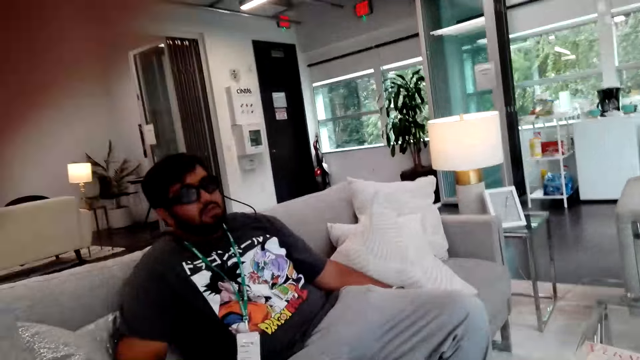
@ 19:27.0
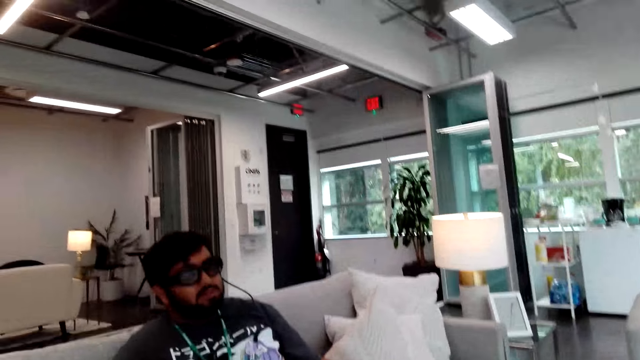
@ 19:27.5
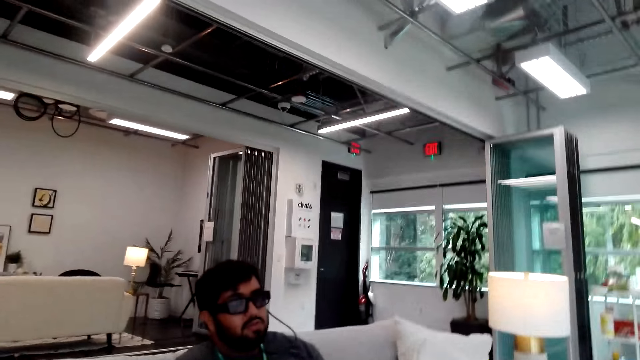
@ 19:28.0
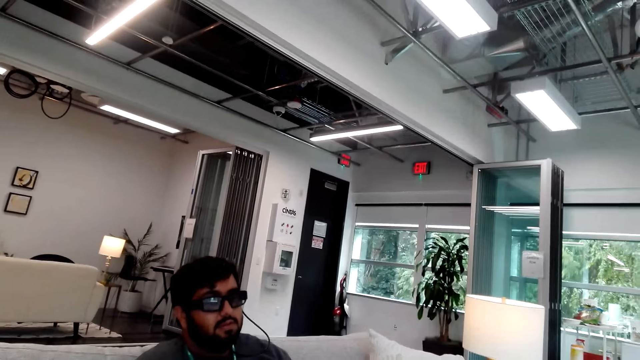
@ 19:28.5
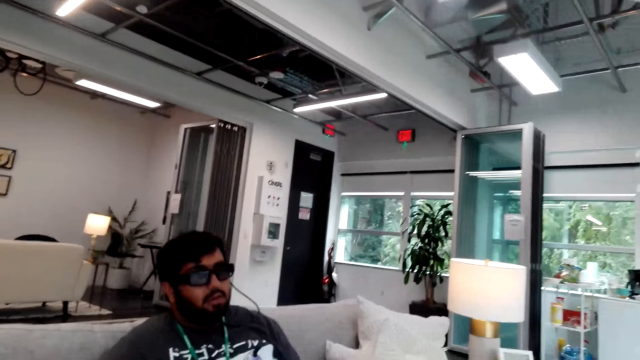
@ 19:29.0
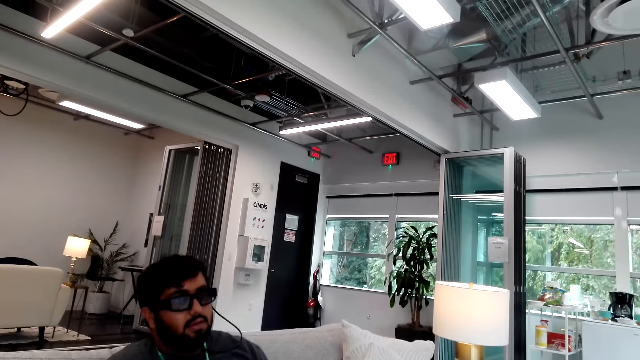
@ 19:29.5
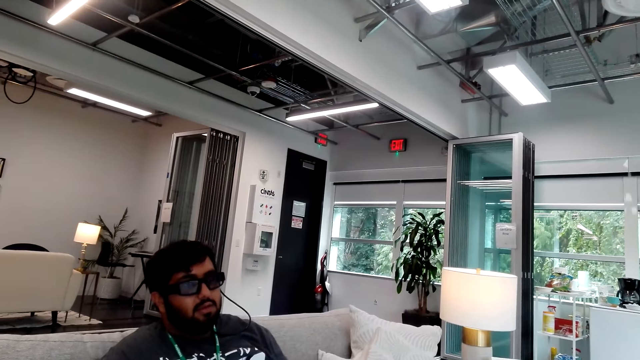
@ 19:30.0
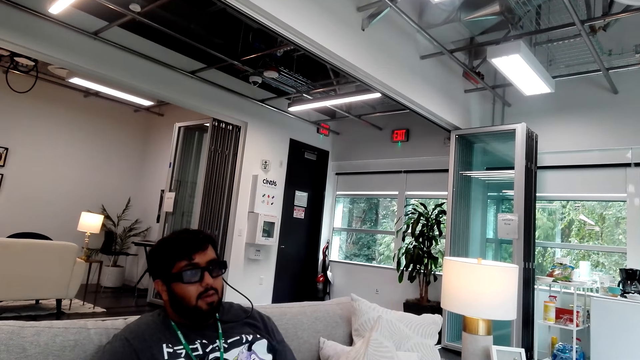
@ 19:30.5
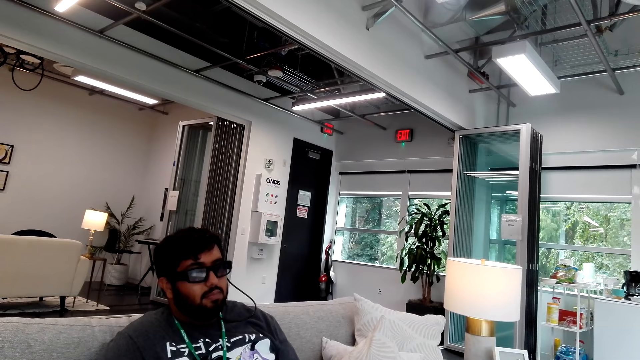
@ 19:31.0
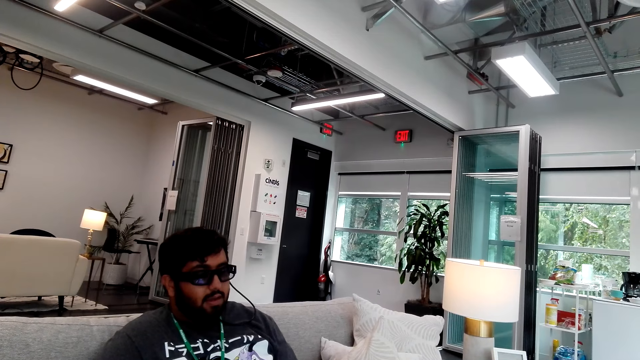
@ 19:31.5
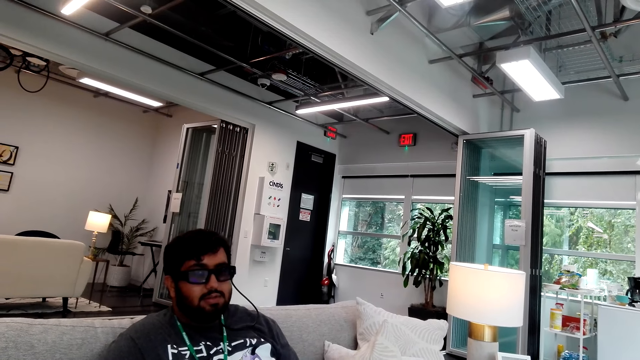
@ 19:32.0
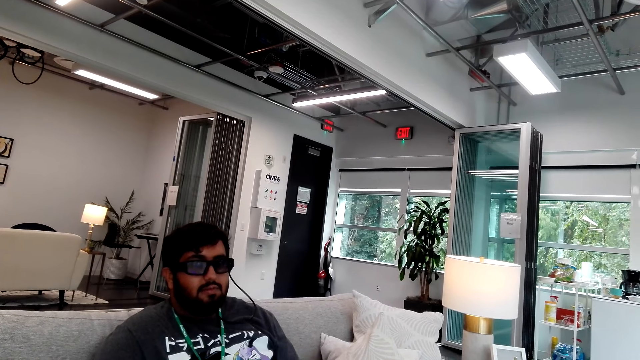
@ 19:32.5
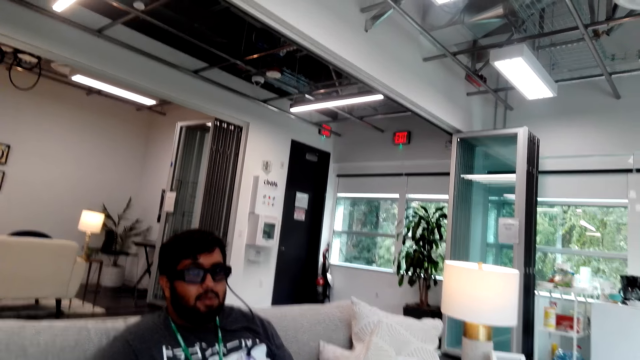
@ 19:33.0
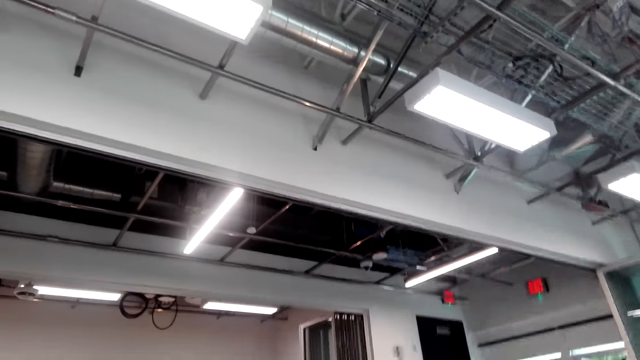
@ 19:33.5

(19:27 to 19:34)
The camera wearer adjusts the camera. They converse with a man.

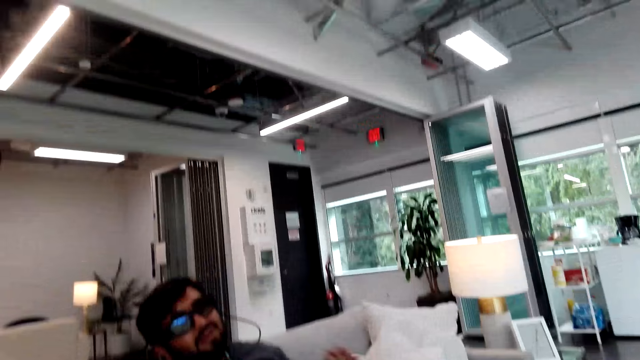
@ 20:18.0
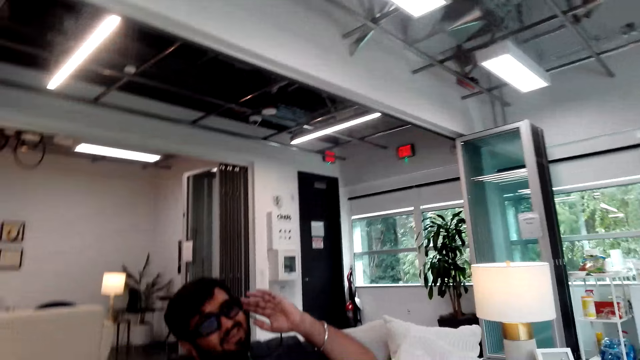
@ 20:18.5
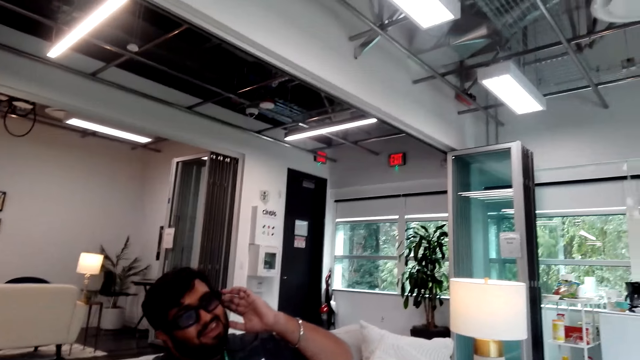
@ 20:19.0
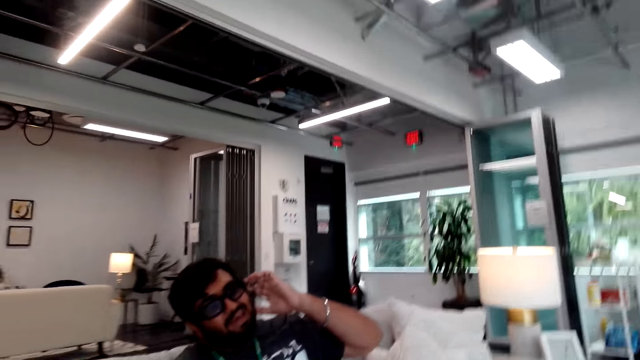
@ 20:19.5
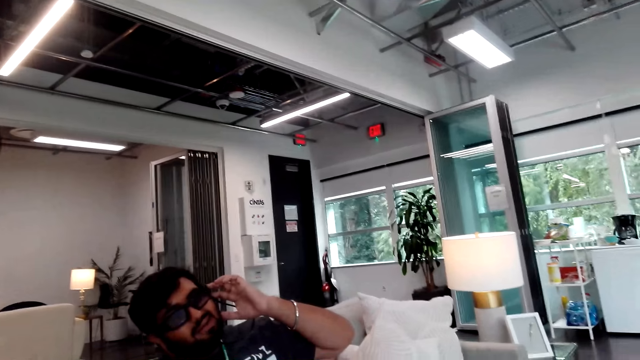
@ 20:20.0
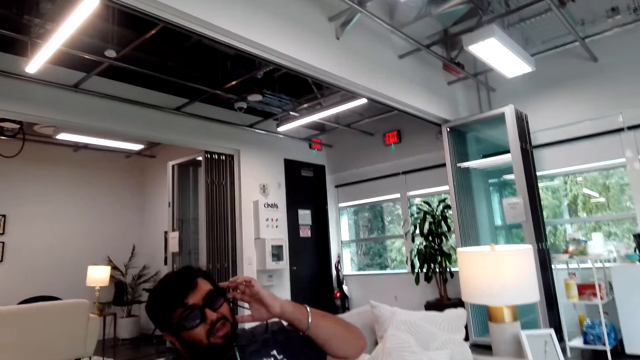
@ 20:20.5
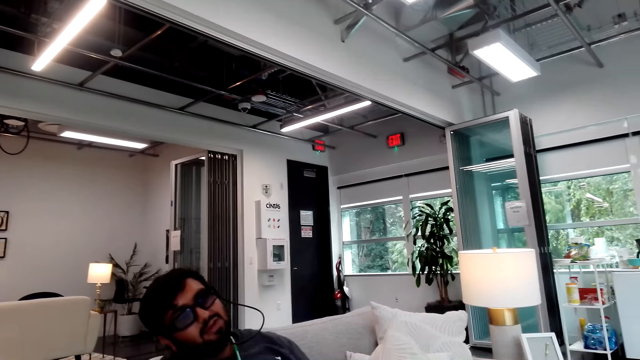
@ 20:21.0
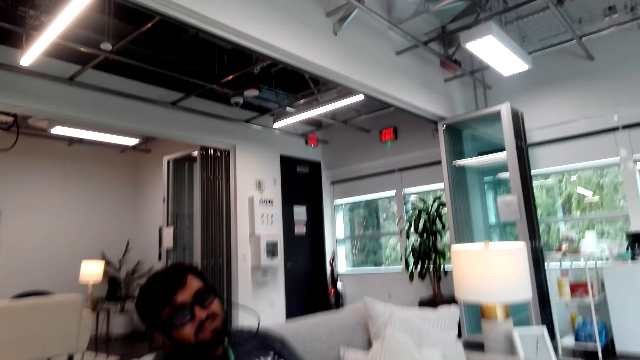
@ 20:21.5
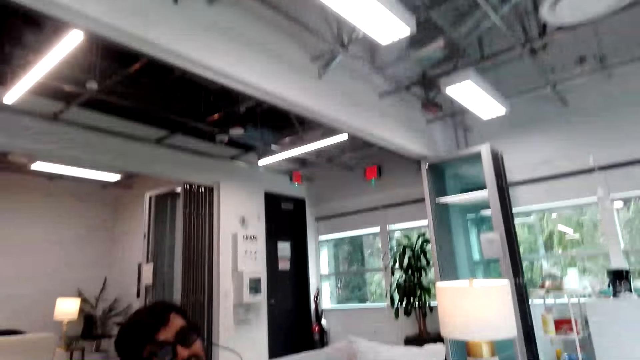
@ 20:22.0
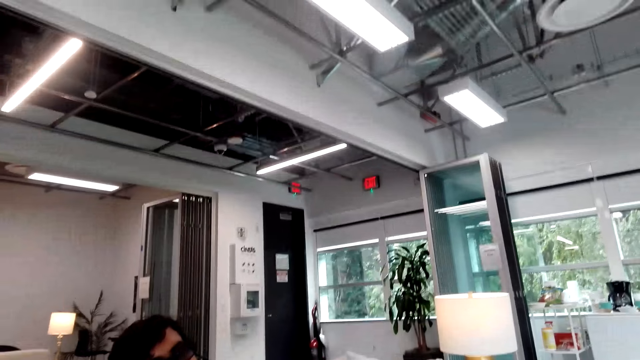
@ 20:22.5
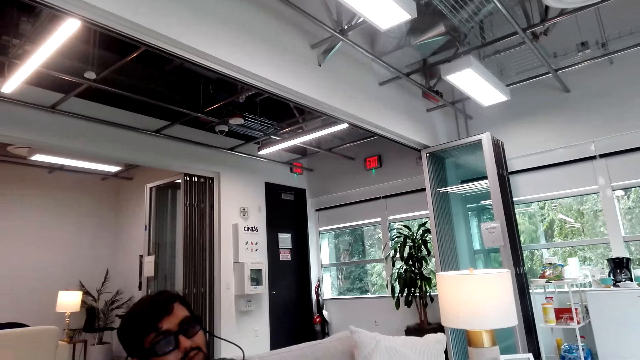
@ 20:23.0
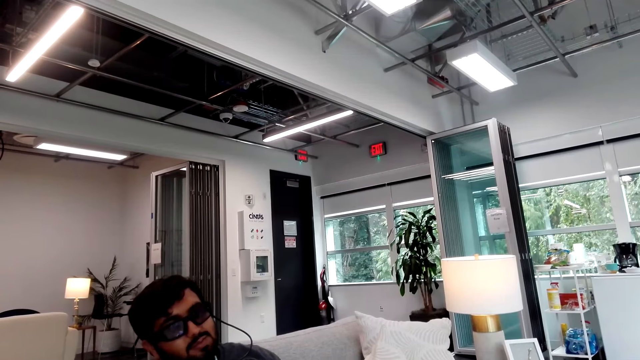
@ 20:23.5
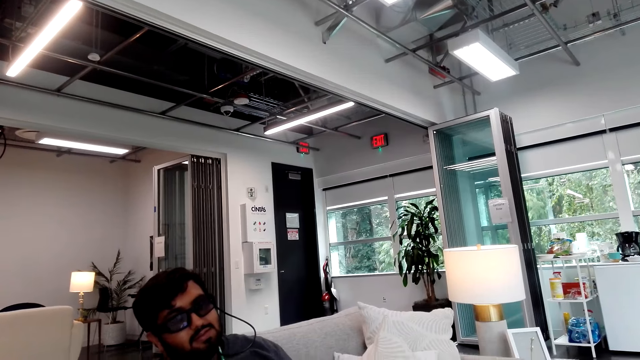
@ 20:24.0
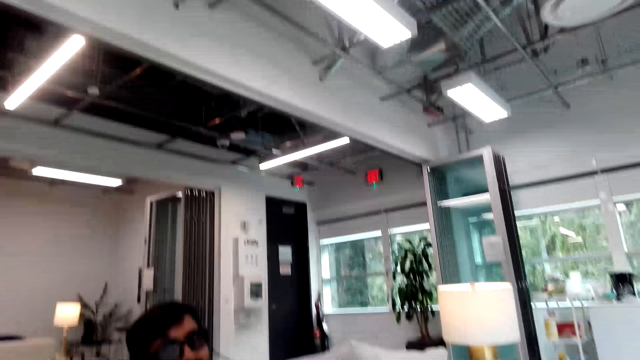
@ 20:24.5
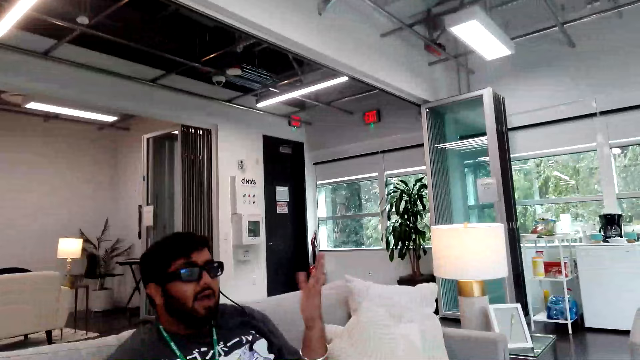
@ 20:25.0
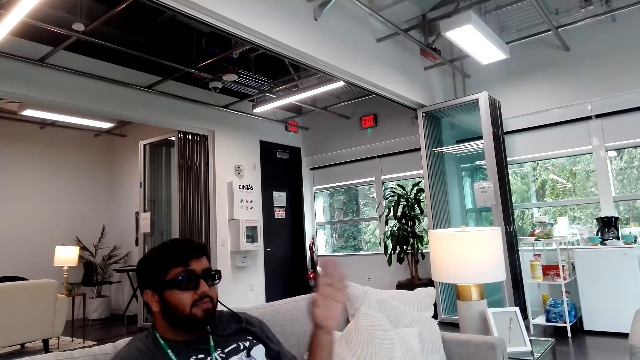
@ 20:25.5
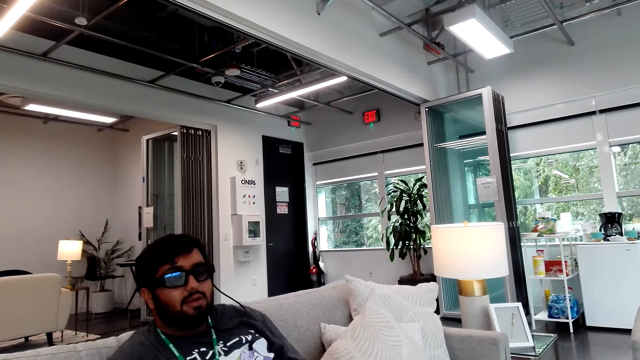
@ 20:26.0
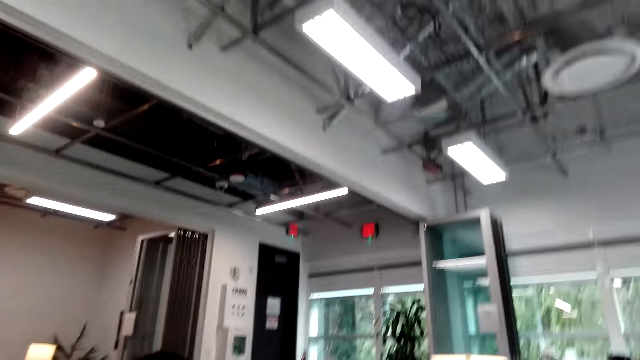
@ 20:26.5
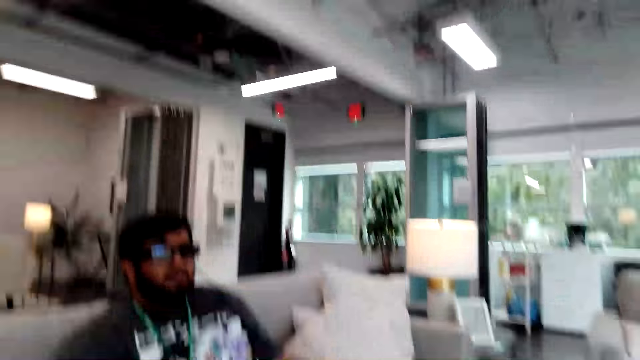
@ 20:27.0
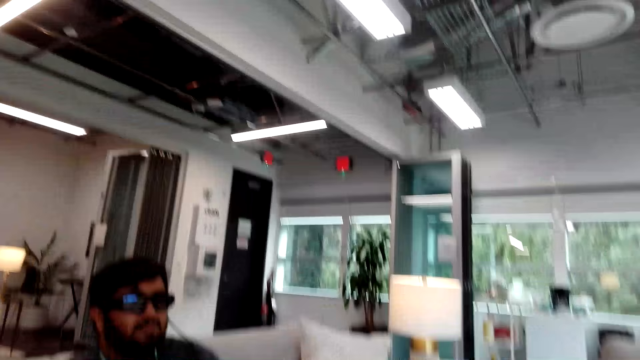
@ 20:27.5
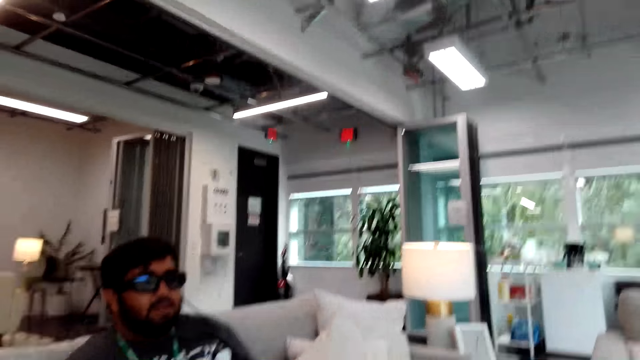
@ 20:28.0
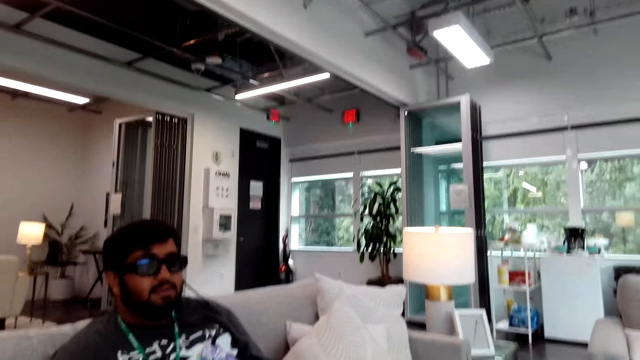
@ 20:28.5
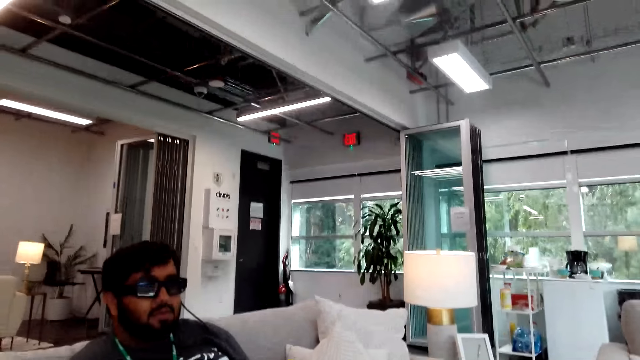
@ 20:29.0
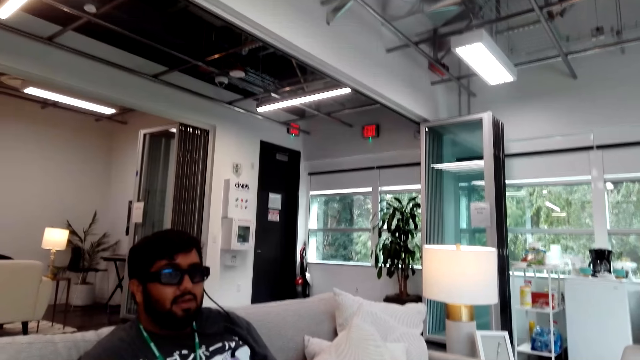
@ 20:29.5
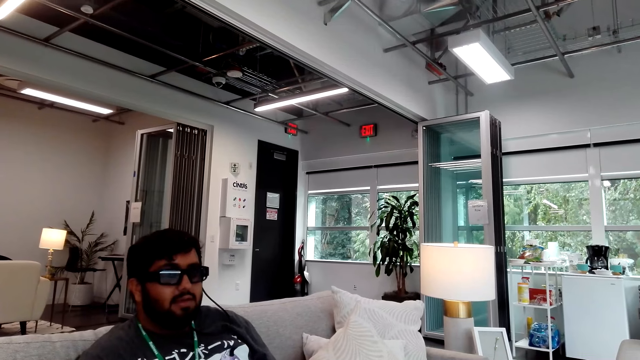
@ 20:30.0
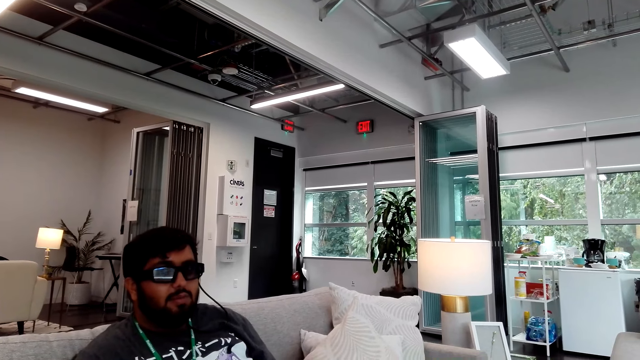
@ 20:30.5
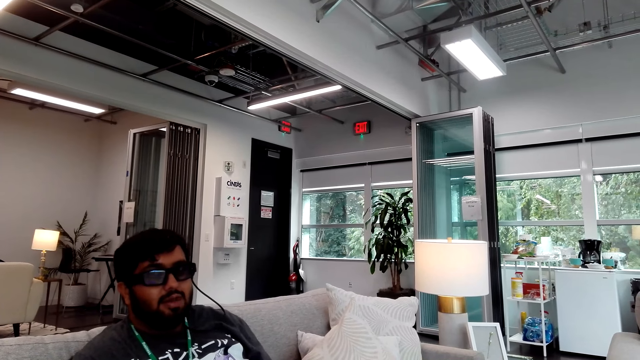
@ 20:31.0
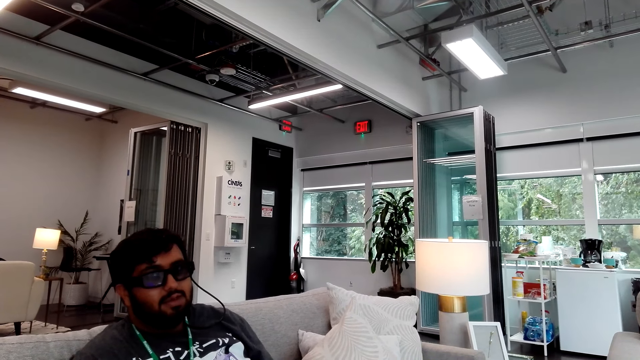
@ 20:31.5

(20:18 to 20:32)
A man touches his ears. The man converses with the camera wearer. The man does a hand movement. The man converses with the camera wearer.
